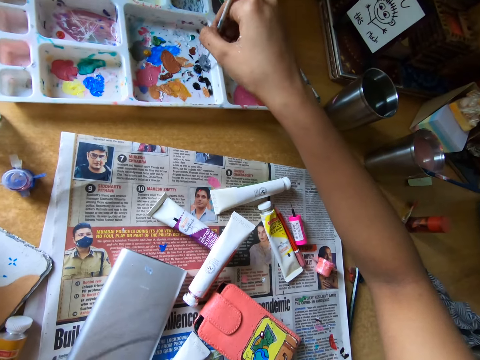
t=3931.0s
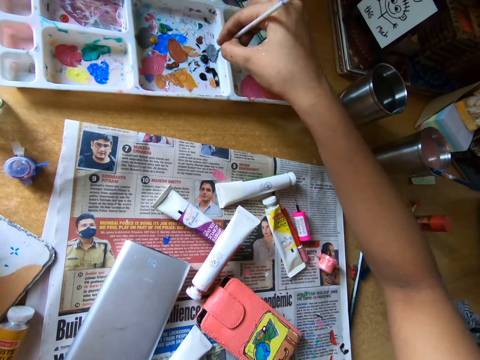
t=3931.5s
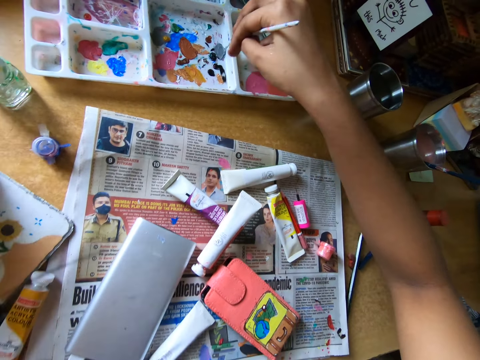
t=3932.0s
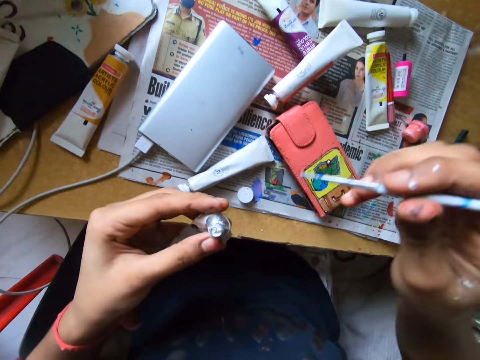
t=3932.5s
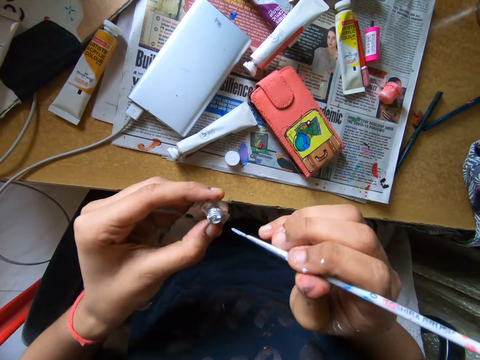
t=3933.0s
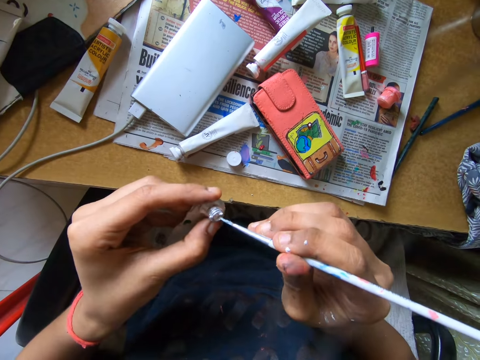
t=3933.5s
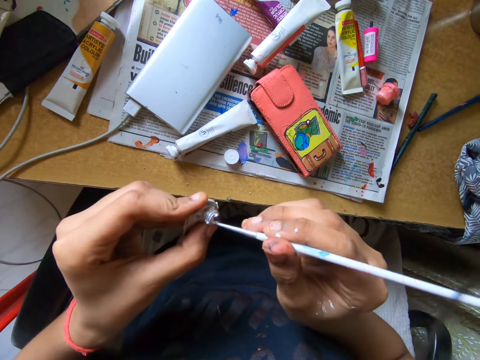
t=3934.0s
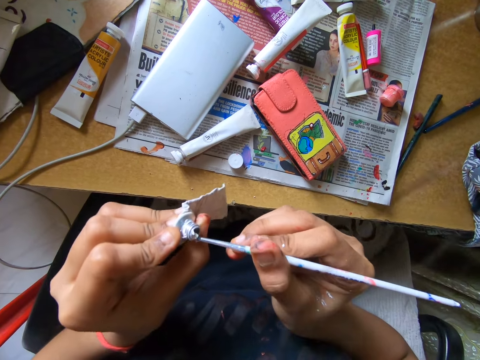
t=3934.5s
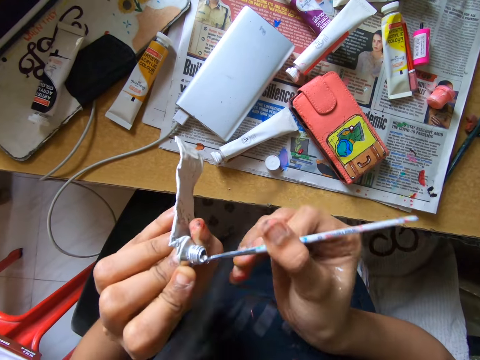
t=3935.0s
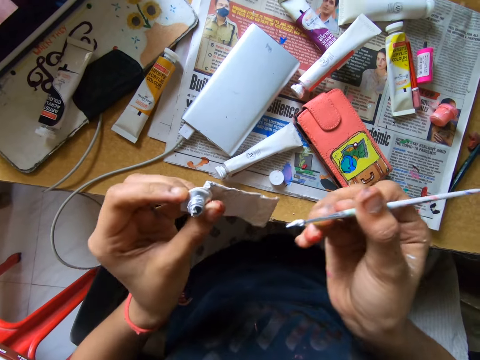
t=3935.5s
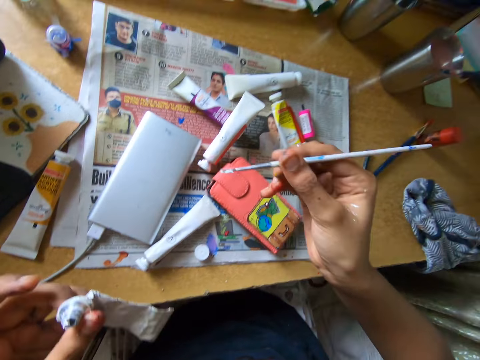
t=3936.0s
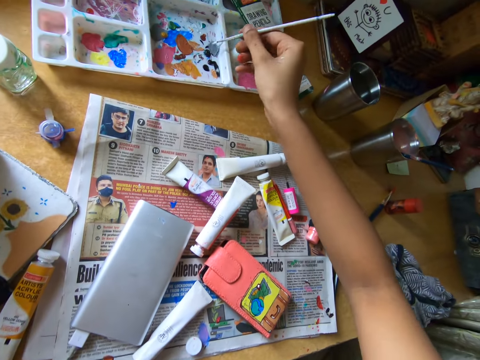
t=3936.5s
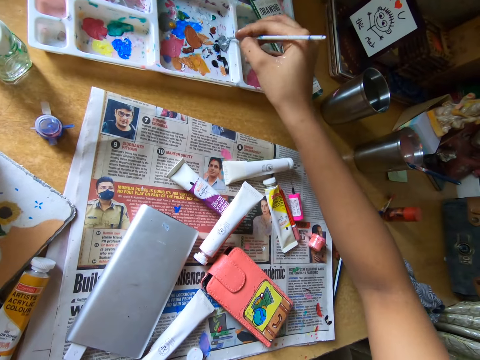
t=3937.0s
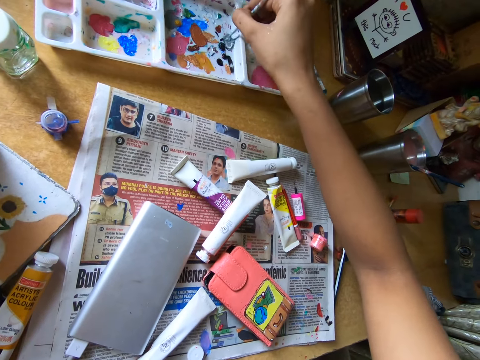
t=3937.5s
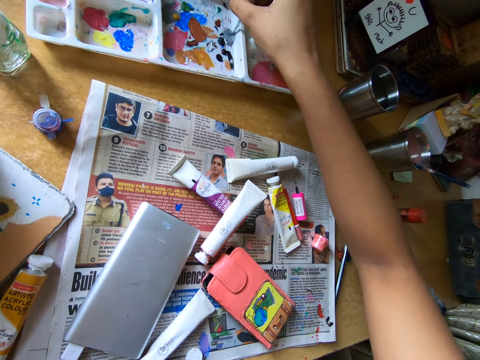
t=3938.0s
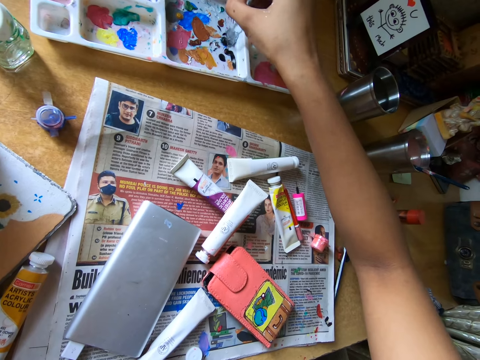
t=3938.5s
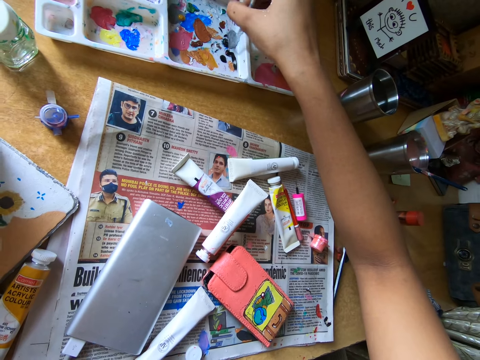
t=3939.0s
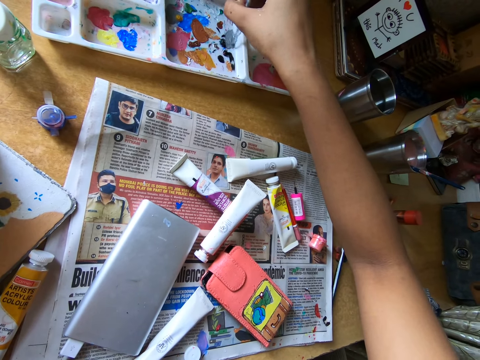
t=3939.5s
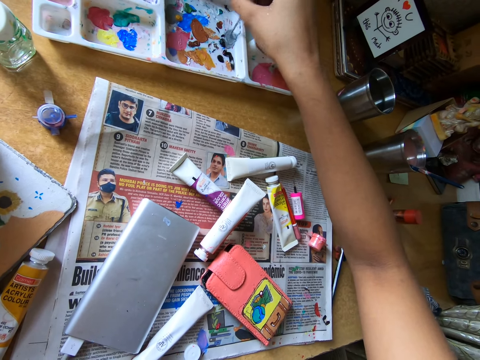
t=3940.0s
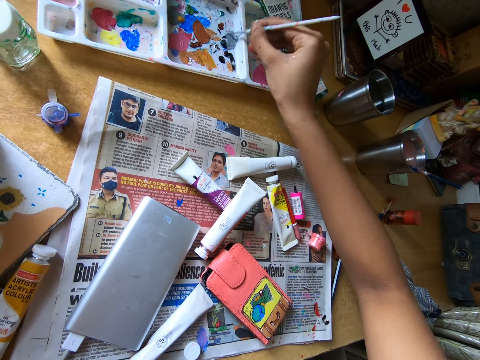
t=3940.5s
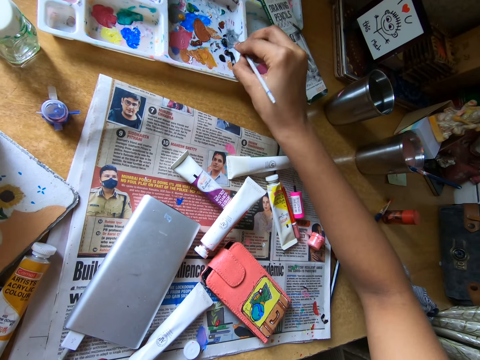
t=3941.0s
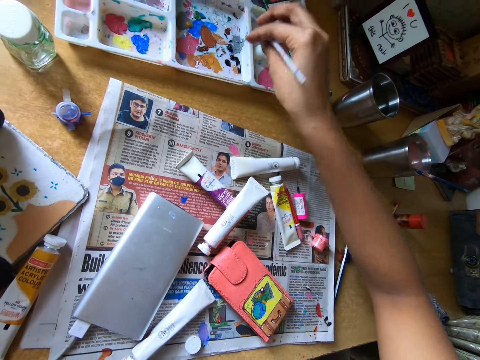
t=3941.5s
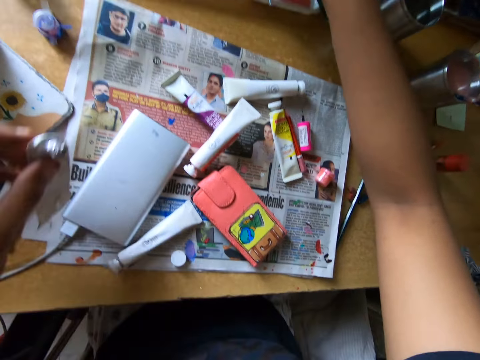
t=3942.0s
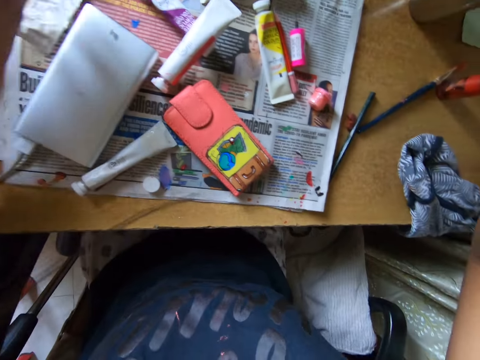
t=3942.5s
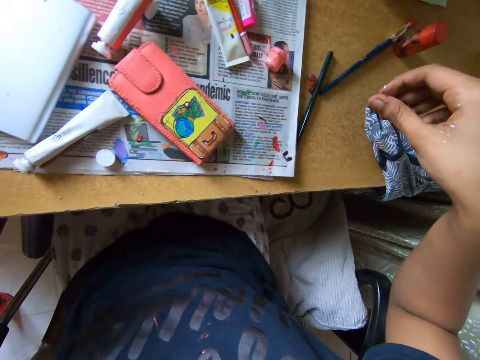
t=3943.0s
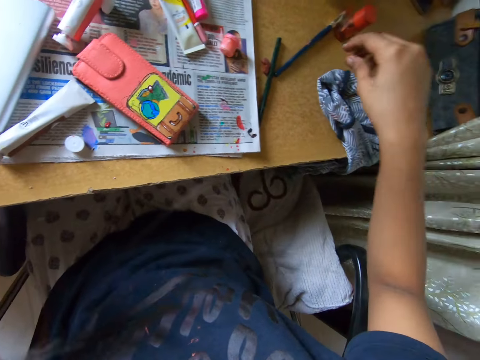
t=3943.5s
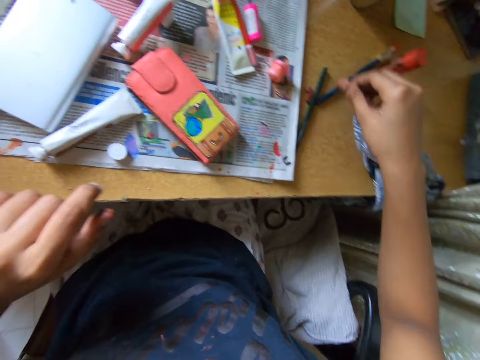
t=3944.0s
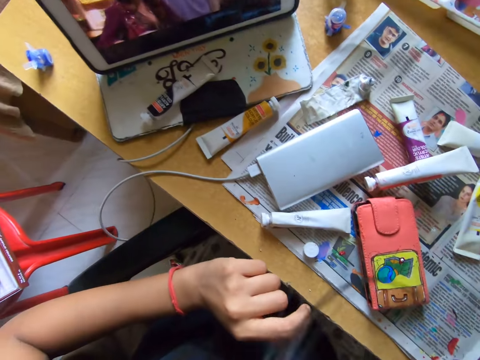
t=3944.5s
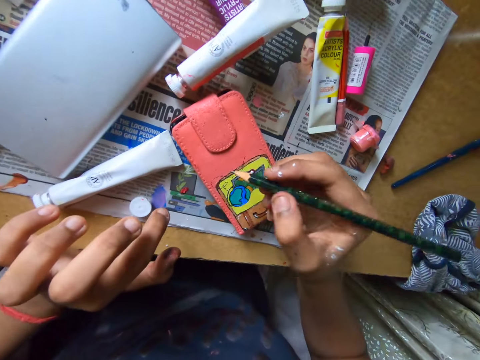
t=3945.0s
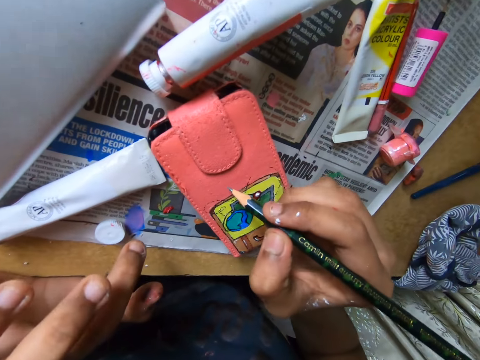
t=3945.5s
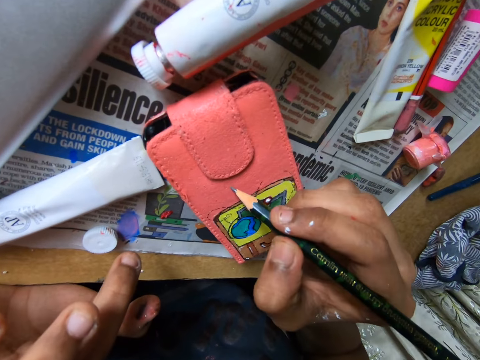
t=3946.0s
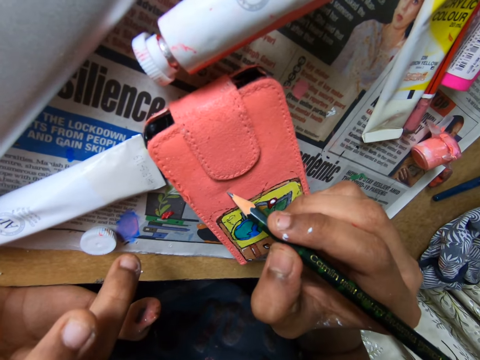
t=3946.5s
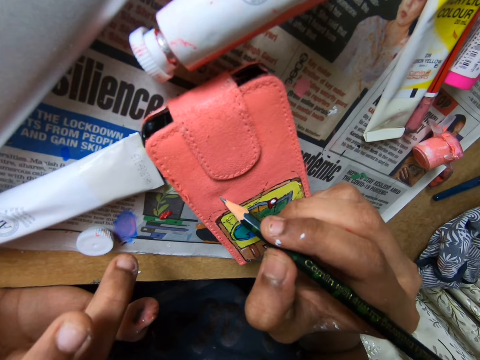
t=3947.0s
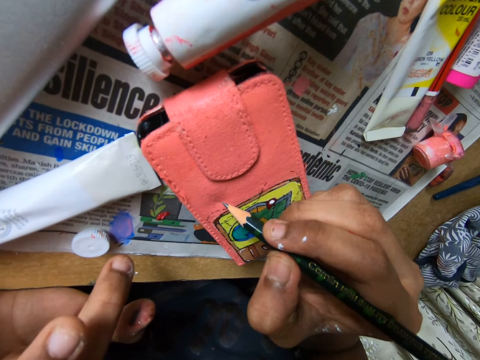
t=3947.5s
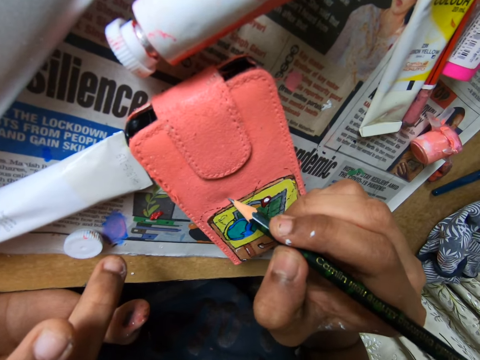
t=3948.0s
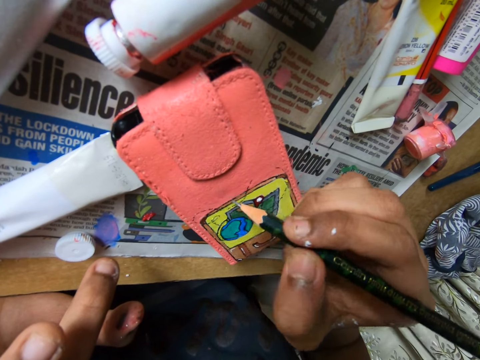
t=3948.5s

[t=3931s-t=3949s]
The camera wearer scoops paint from the tube with the brush in her right hand. She rubs the pencil brush on a paint tray. She scoops paint from the pallet on the table. She places the pencil brush on the pallet. She places the tube on the table. She looks around. She picks up a pencil from the table. She touches the pencil on the table with her right hand. She draws on the pouch with the pencil in her right hand.

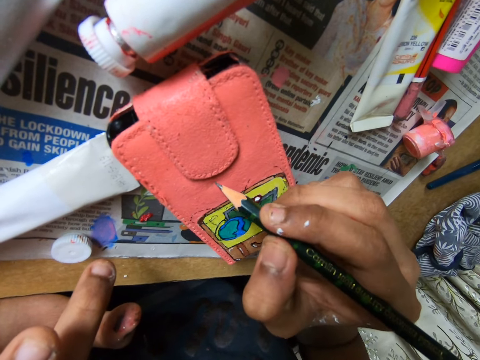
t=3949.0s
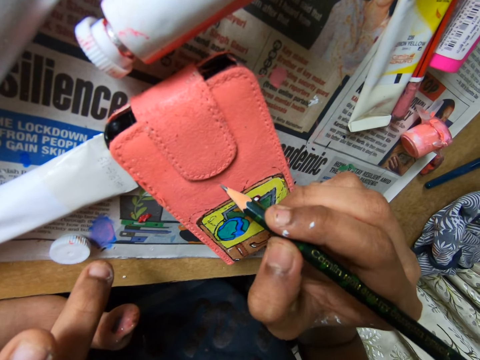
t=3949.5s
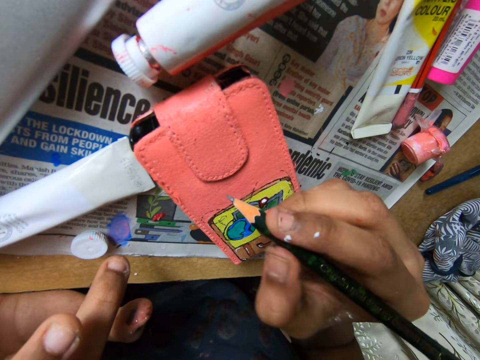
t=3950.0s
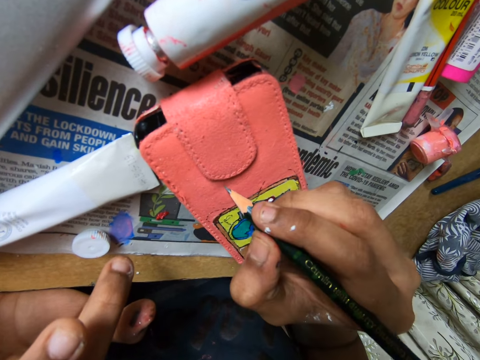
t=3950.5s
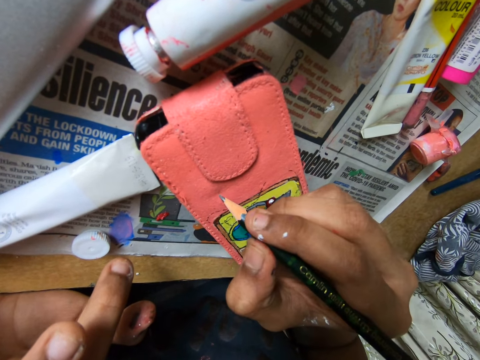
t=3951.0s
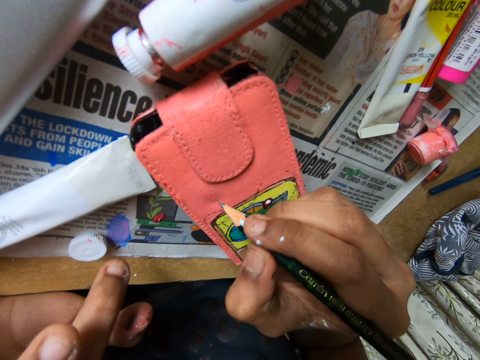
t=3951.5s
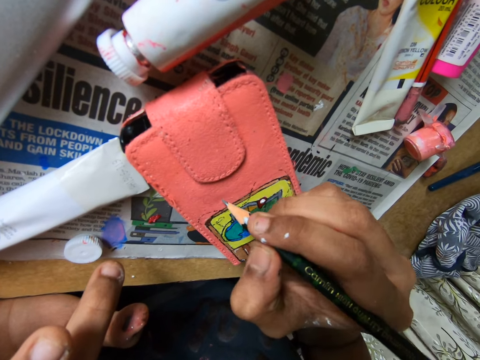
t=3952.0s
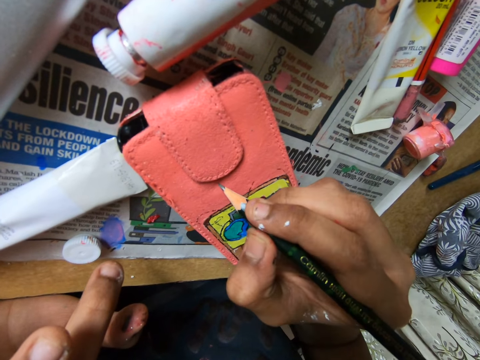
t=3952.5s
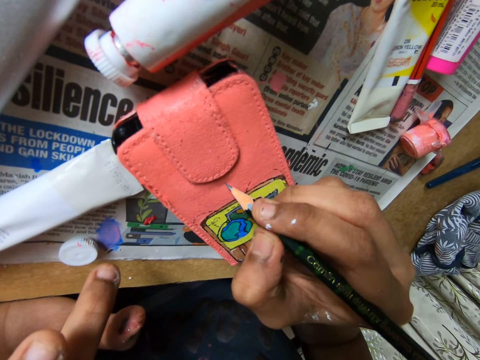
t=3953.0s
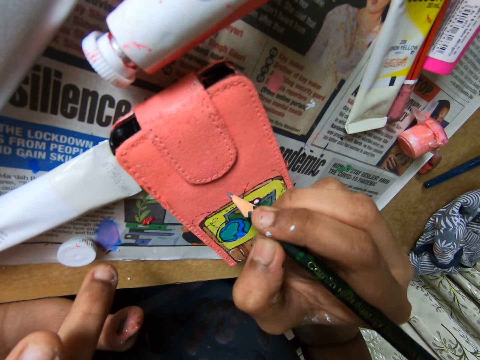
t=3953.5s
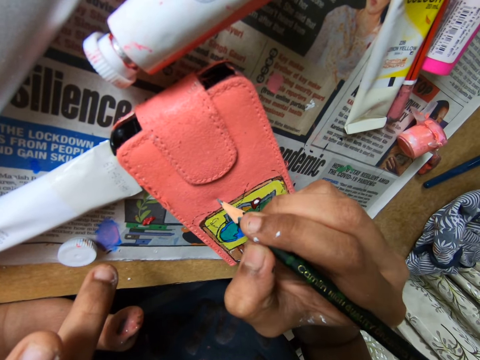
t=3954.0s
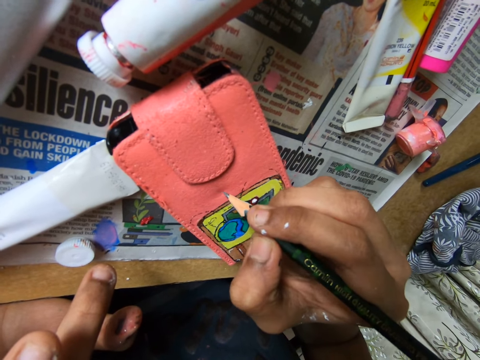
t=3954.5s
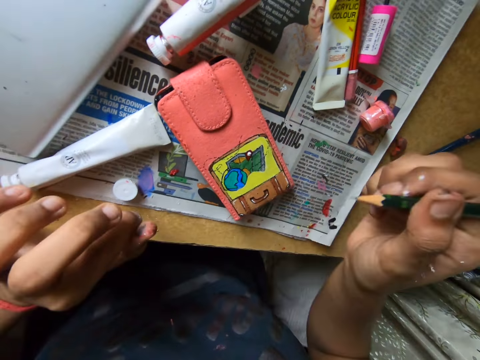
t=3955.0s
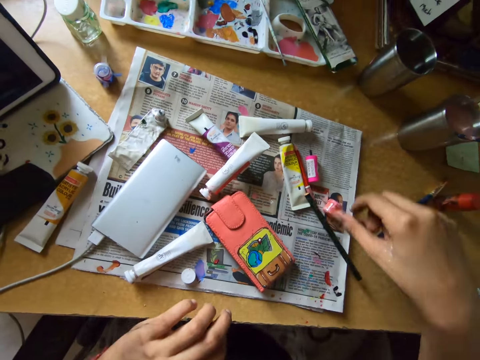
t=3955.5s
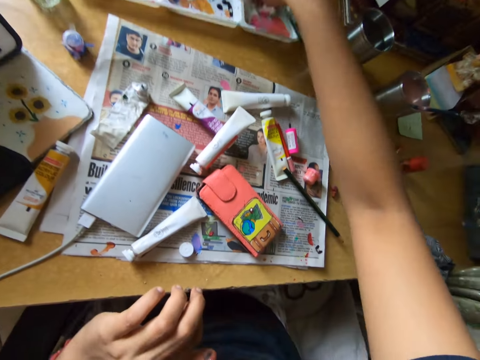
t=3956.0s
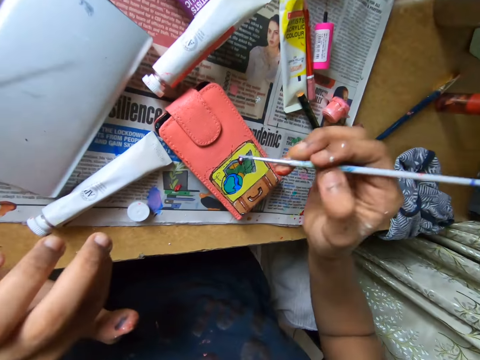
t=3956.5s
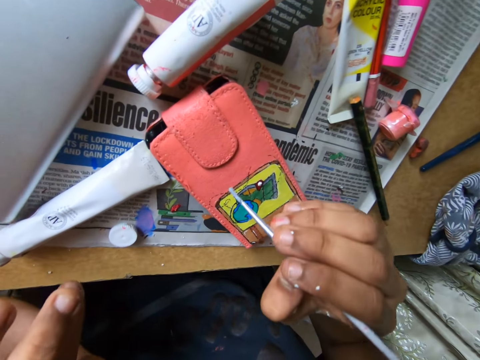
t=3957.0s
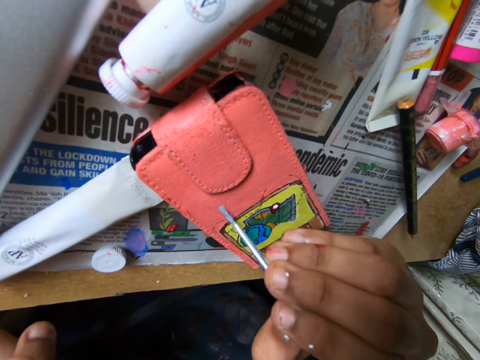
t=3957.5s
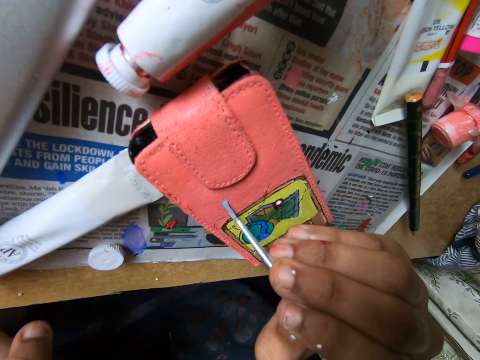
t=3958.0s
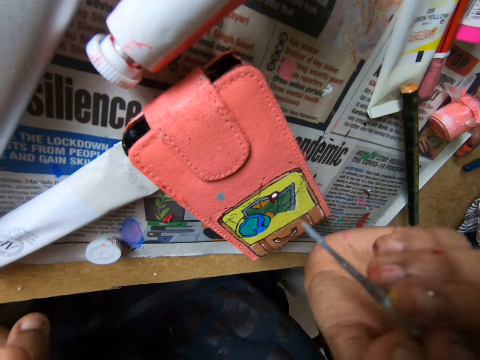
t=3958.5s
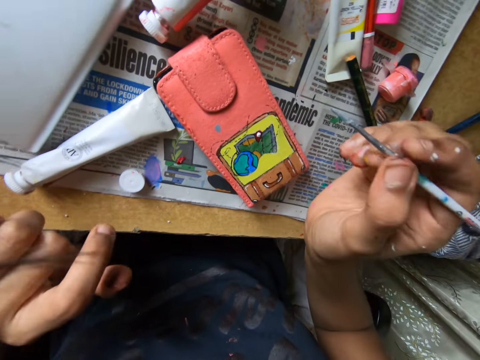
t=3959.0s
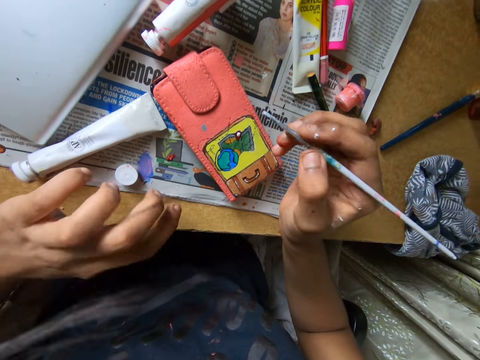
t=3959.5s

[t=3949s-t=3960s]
The camera wearer places the pencil on the table. She picks up the pencil brush from the pallet. She paints the pouch on the table with the paint brush in her right hand.
